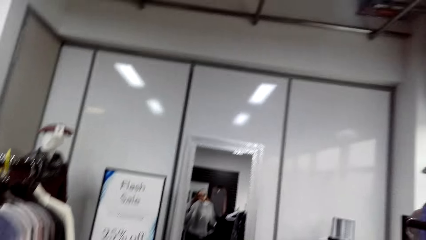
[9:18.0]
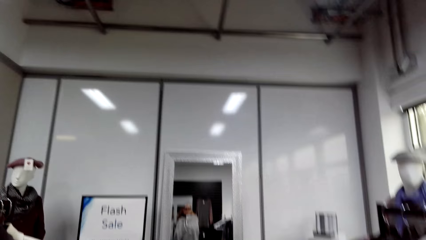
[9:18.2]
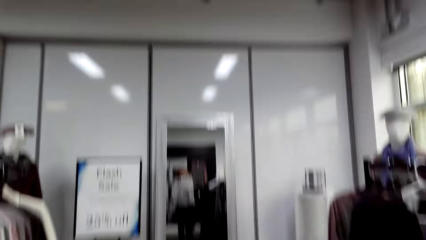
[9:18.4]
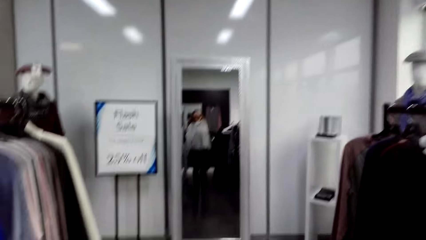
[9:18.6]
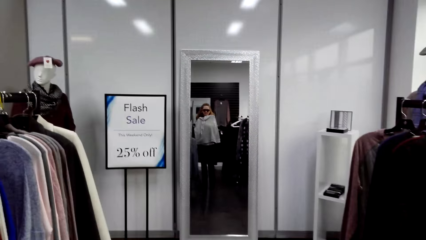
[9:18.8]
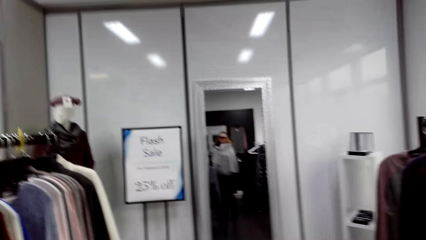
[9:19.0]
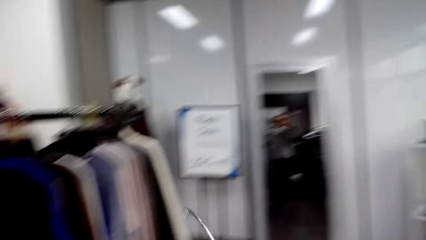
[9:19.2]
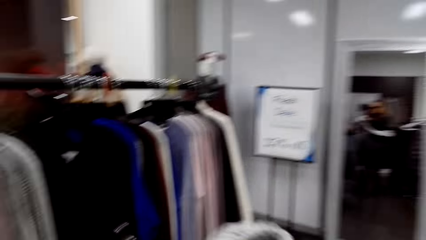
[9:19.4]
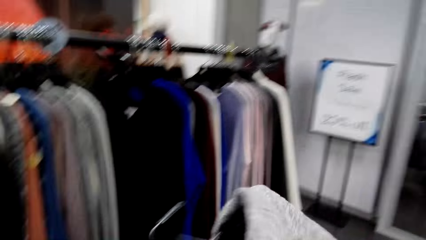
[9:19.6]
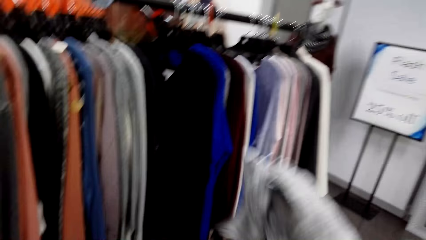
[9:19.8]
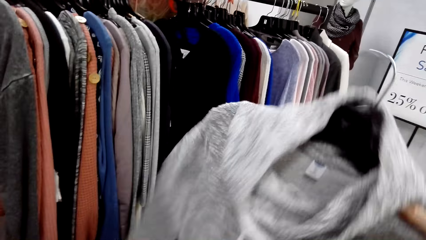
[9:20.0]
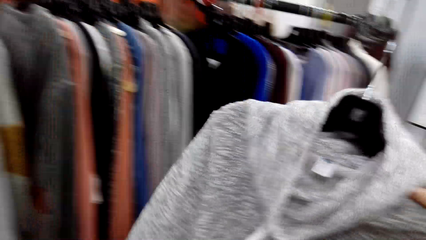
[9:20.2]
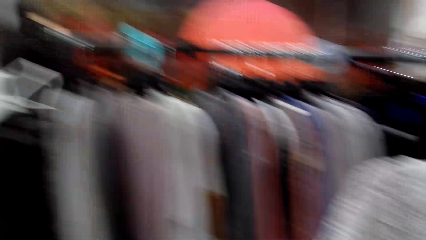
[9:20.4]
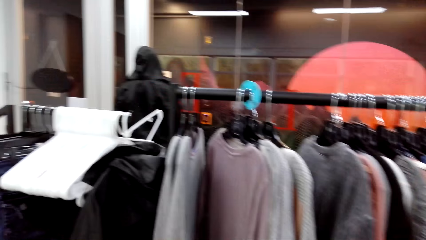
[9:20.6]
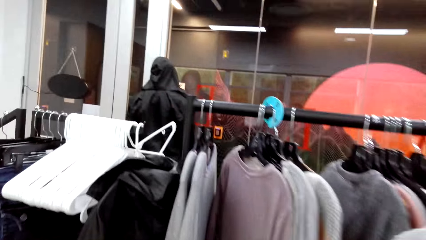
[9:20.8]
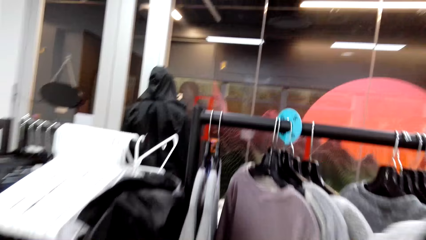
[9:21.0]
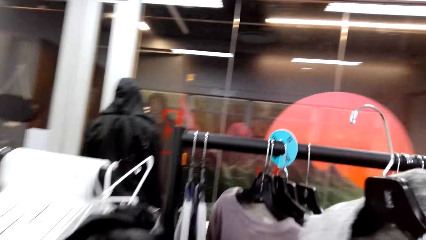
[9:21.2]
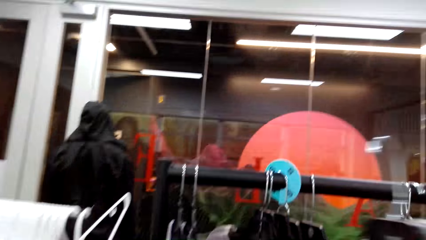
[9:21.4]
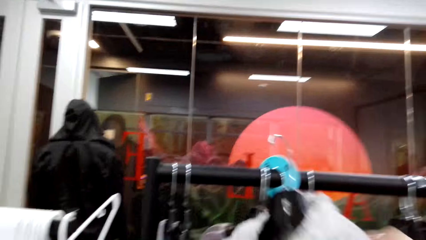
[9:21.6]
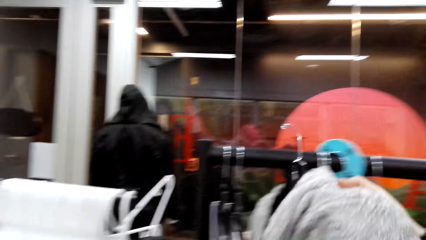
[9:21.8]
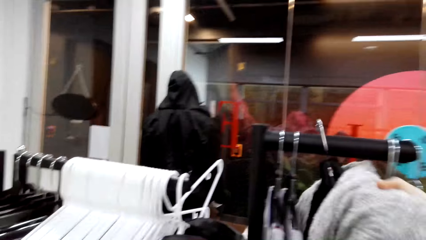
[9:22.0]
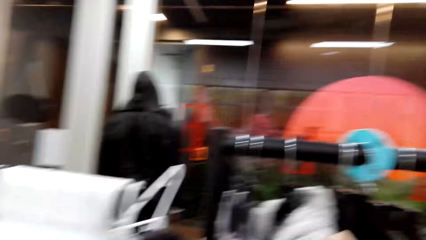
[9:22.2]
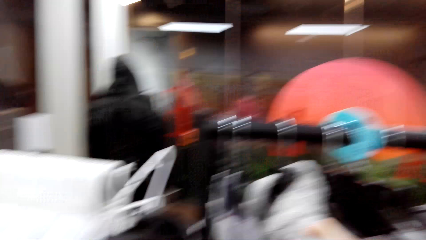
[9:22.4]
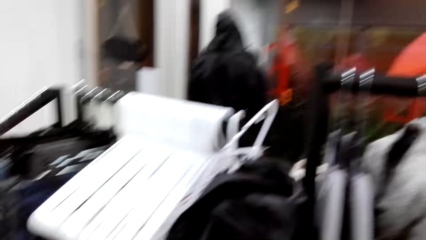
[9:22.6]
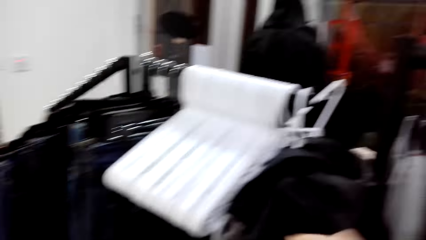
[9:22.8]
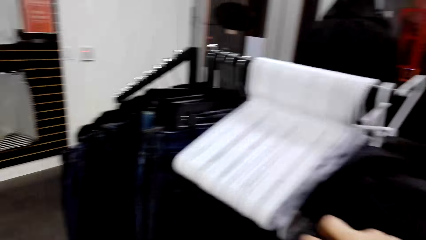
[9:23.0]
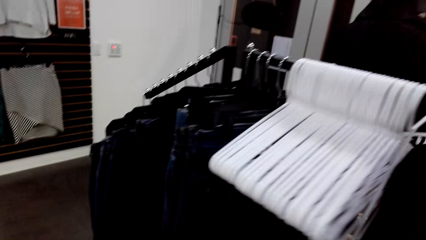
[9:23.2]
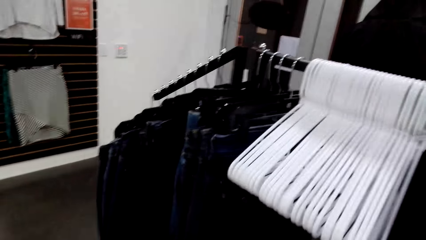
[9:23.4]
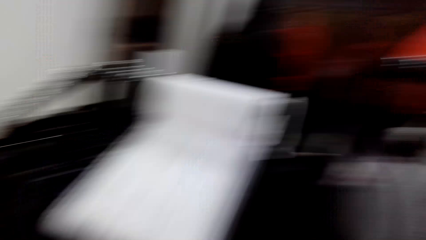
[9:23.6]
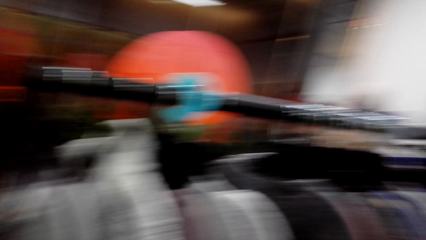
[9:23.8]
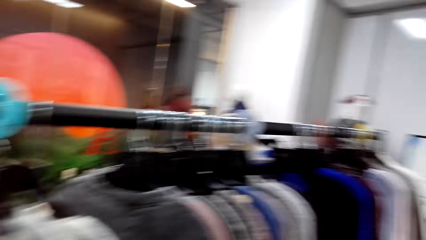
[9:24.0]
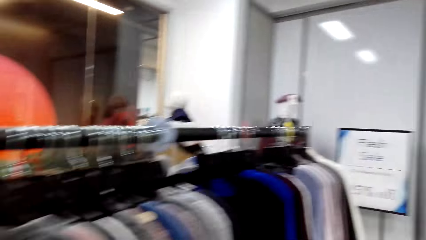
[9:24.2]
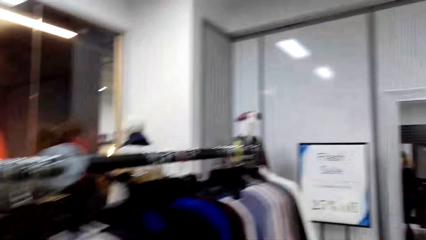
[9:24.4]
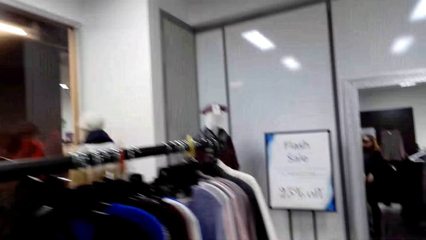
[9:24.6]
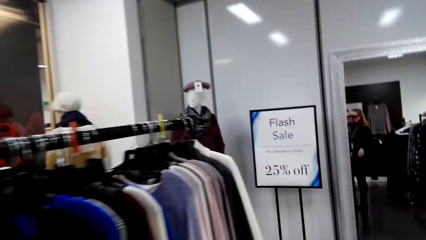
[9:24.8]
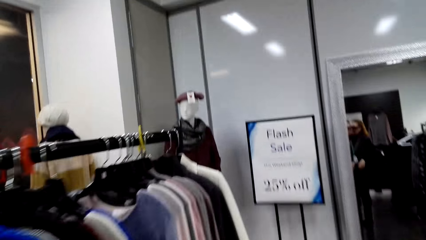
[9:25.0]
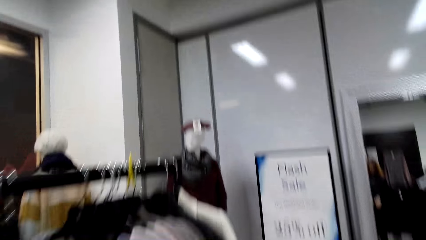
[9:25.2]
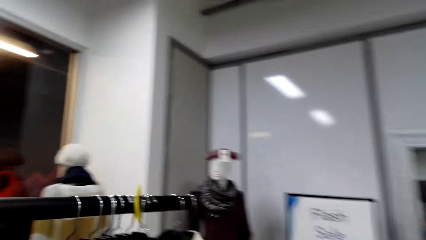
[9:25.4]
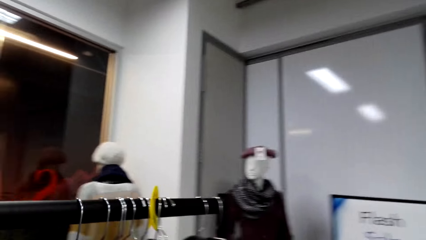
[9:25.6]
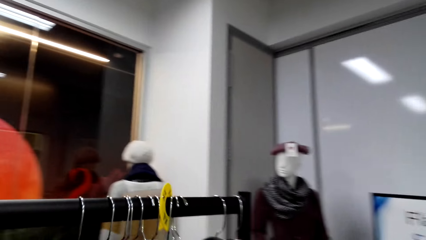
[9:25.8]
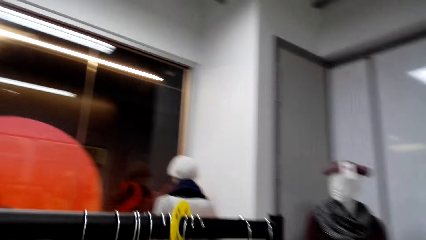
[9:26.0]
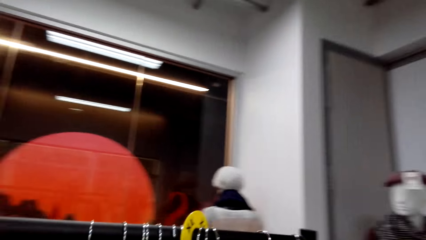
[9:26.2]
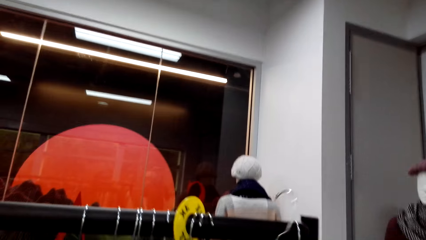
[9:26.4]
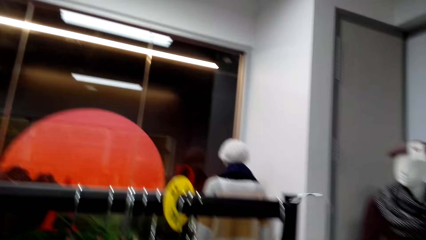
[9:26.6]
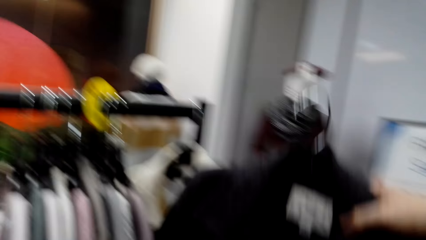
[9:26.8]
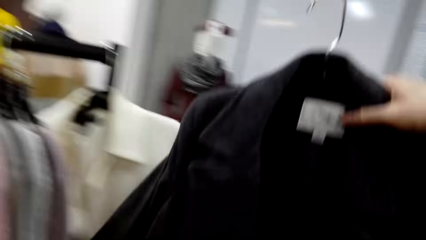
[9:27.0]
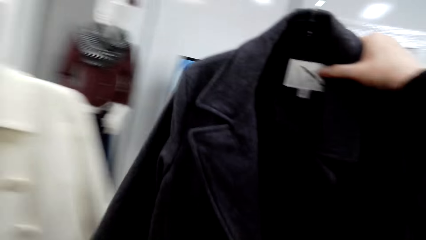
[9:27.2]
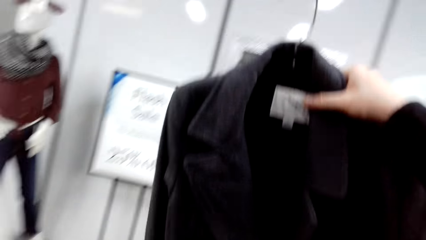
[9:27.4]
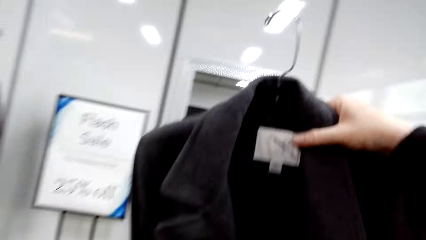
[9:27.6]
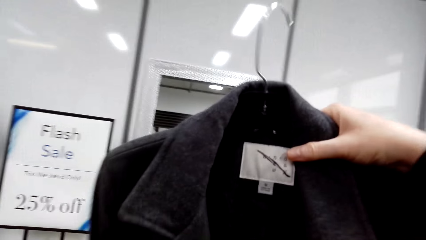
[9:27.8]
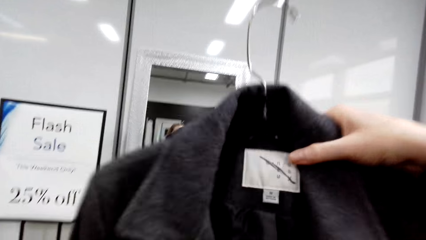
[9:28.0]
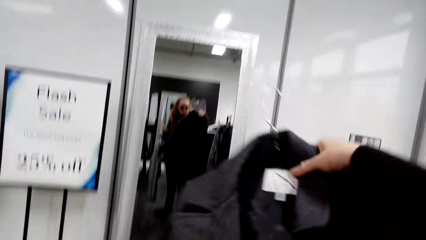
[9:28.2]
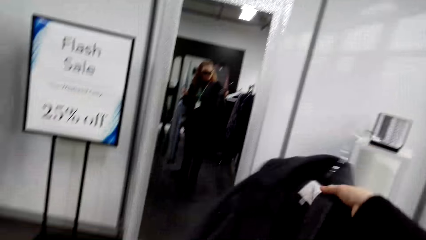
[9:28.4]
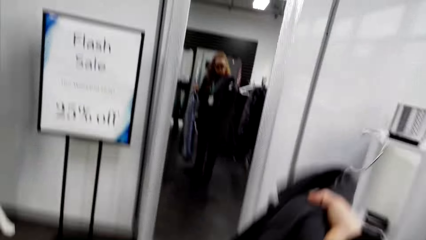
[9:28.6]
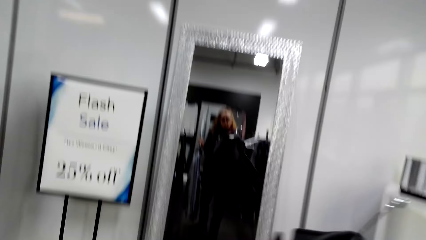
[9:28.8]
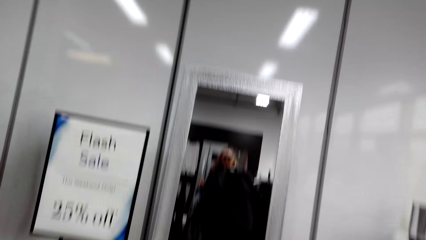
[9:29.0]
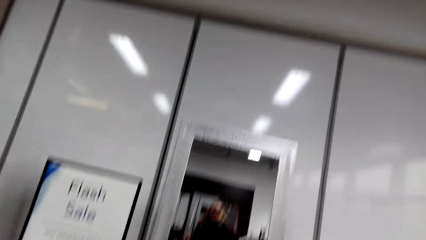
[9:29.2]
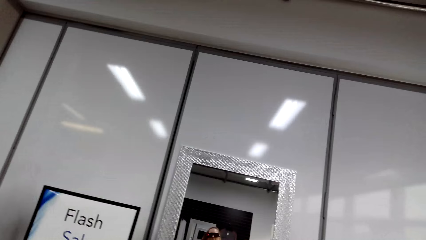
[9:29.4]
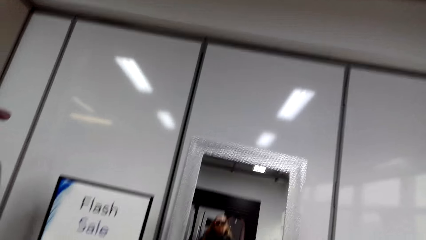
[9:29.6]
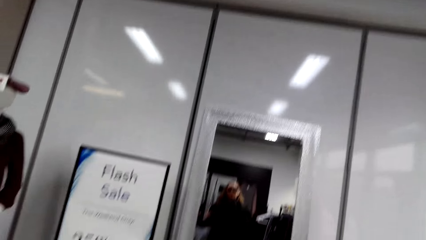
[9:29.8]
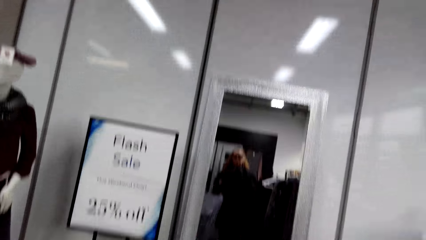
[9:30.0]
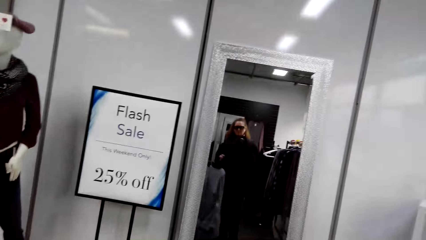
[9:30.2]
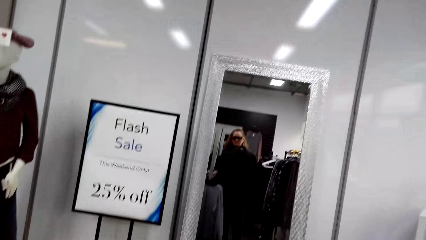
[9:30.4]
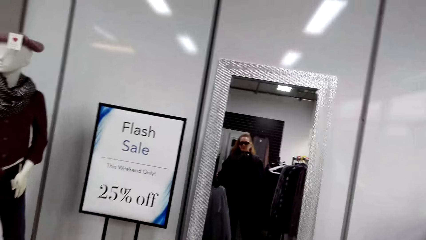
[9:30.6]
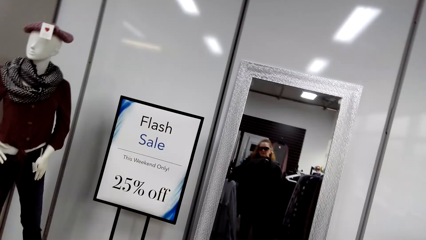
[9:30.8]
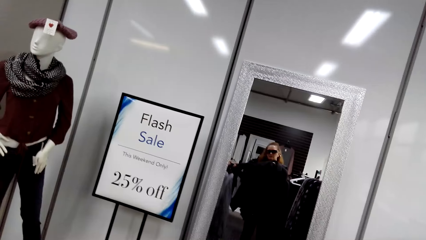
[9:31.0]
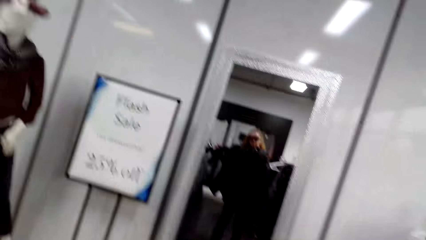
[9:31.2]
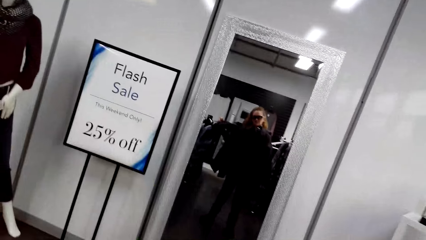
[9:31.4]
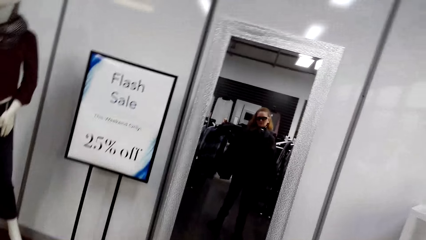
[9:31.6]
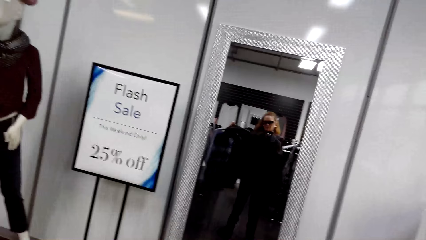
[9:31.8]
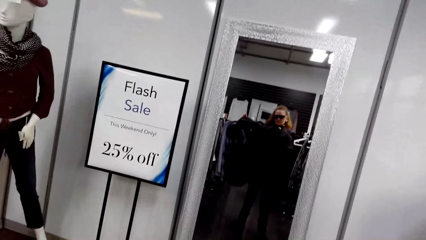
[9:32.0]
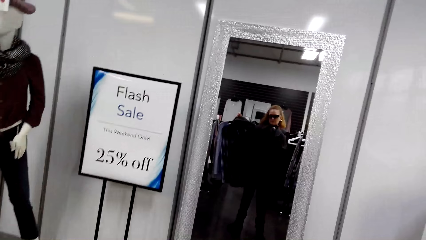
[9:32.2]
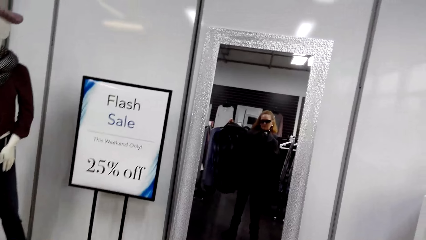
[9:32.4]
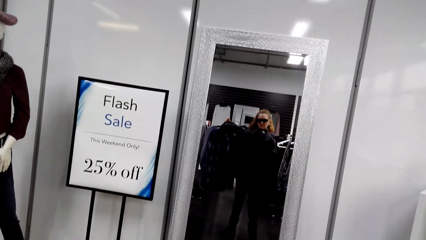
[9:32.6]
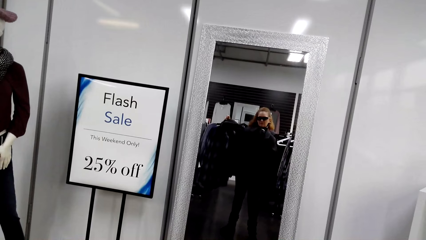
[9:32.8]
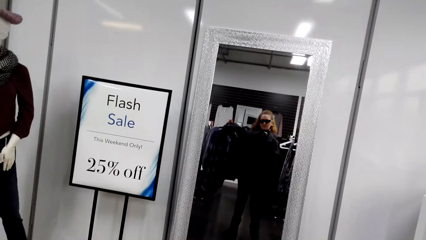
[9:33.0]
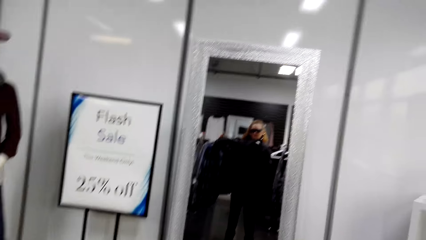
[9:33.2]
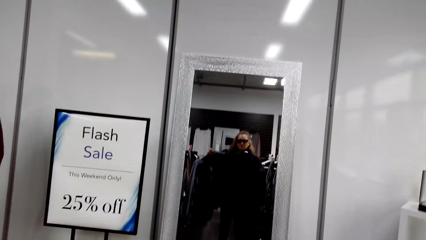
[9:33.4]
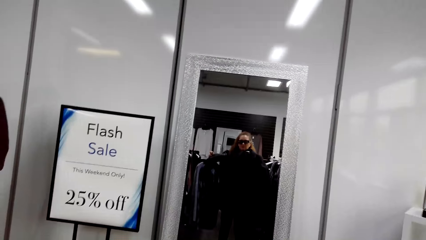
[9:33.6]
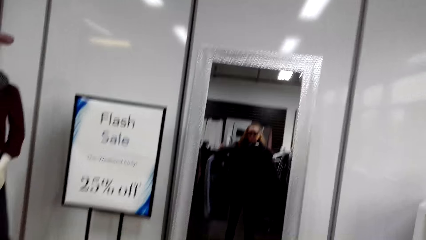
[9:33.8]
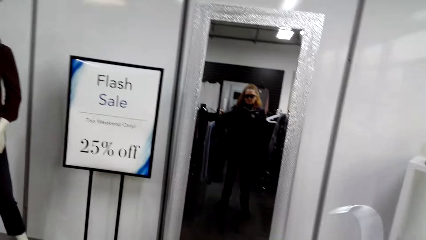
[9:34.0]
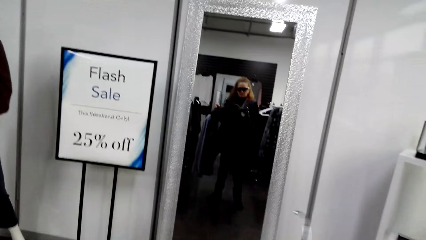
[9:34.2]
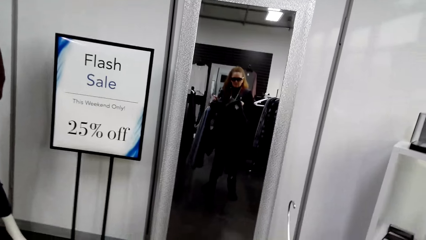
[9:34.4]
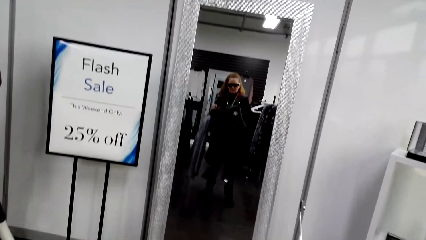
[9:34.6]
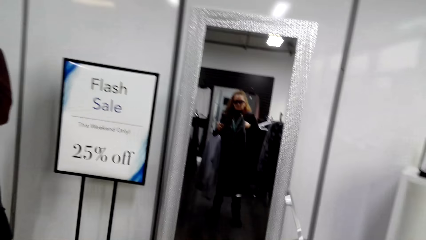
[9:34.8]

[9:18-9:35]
The camera wearer fits the cloth. They look at the mirror. A woman holds the cloth with the right hand. The camera wearer looks around. They hang the cloth. The woman hangs the cloth with the right hand on the handrail. The camera wearer looks around. They move around. The woman moves around the room. The camera wearer picks up a cloth. The woman holds the cloth with the right hand and moves the cloth with the right hand. The camera wearer fits the cloth. They look at the mirror.
